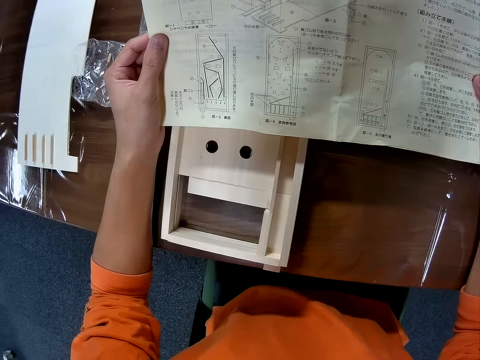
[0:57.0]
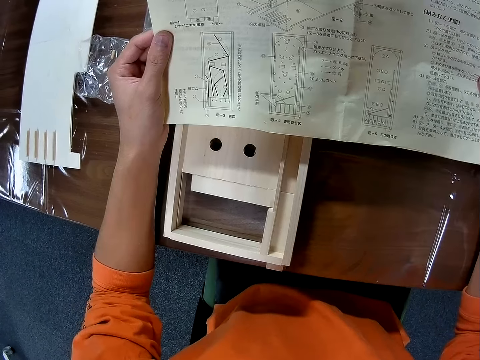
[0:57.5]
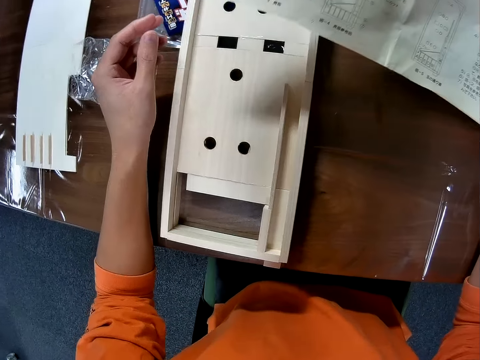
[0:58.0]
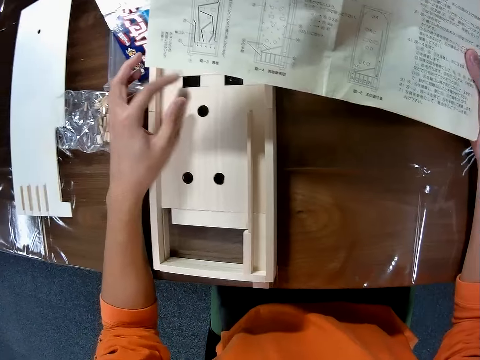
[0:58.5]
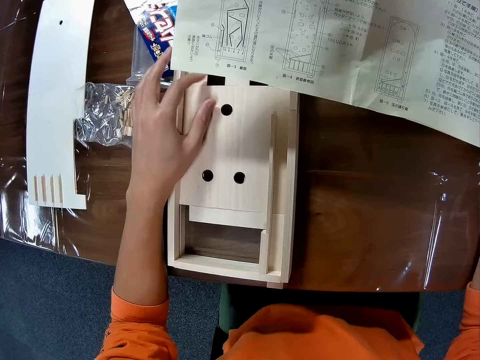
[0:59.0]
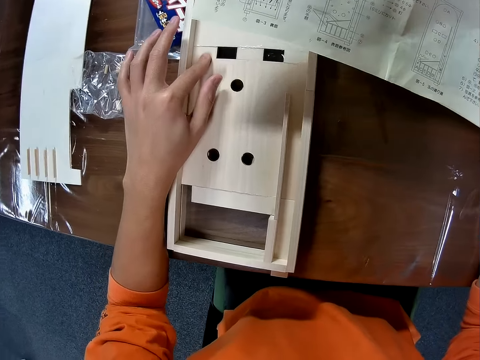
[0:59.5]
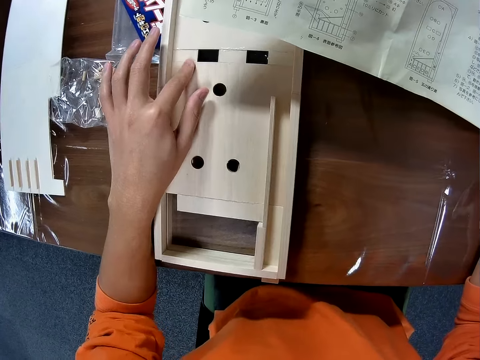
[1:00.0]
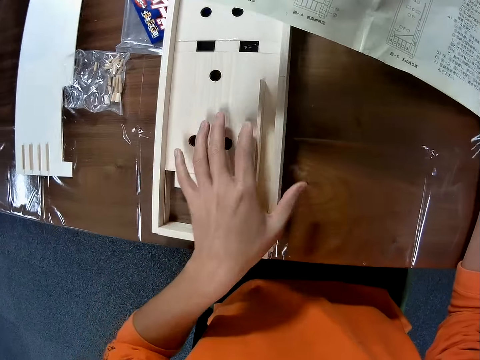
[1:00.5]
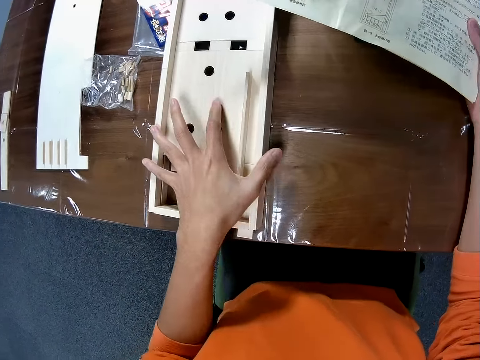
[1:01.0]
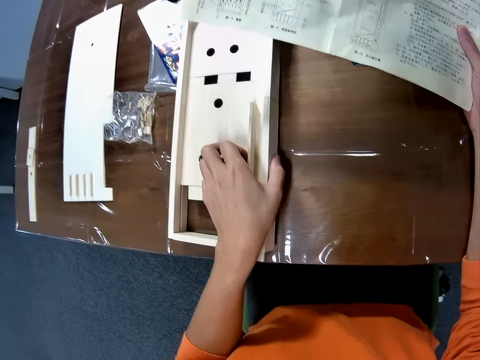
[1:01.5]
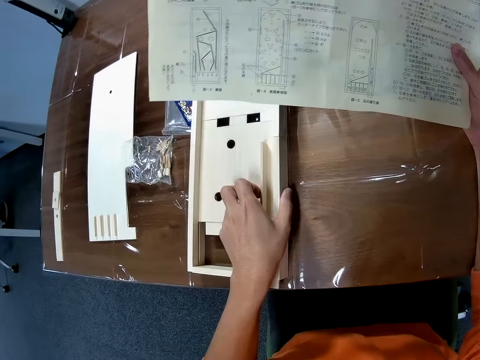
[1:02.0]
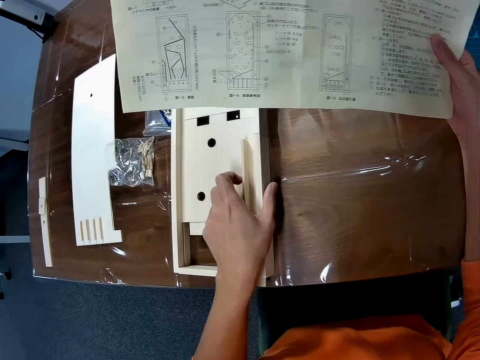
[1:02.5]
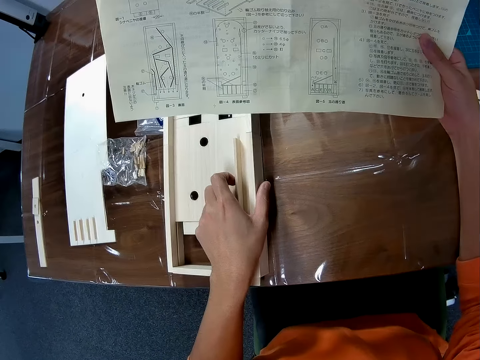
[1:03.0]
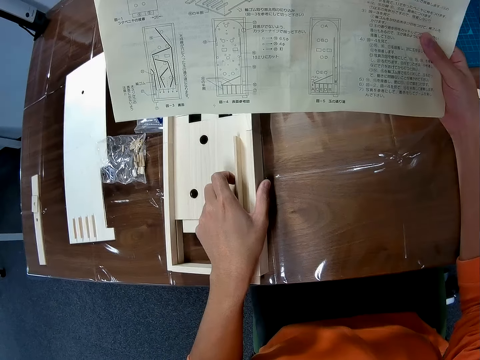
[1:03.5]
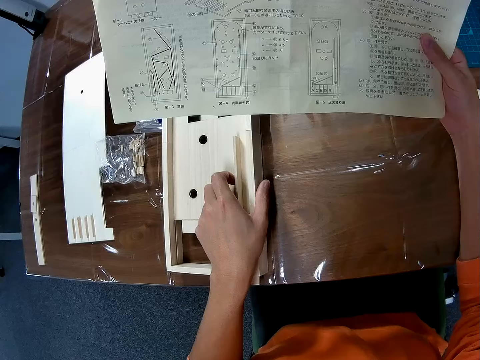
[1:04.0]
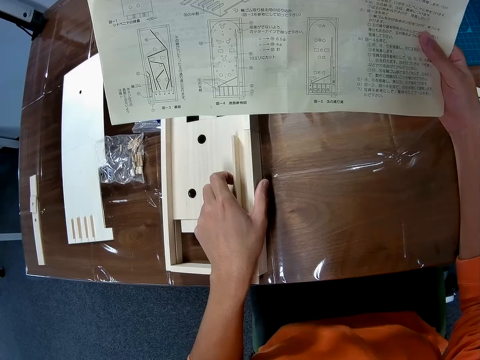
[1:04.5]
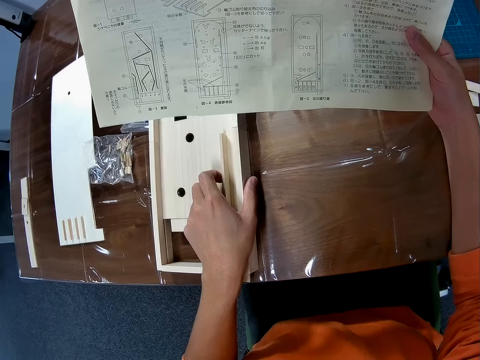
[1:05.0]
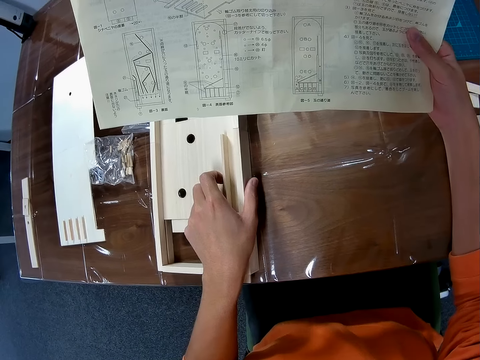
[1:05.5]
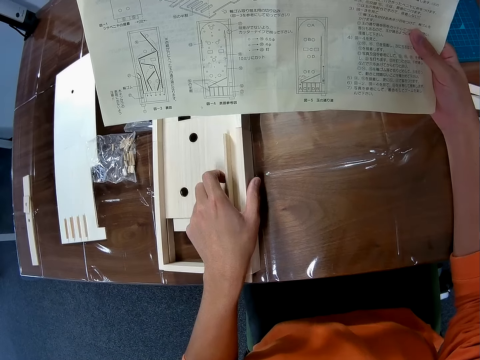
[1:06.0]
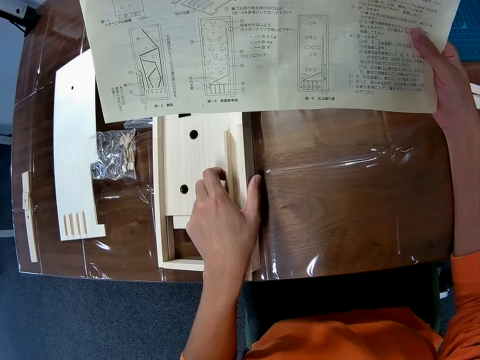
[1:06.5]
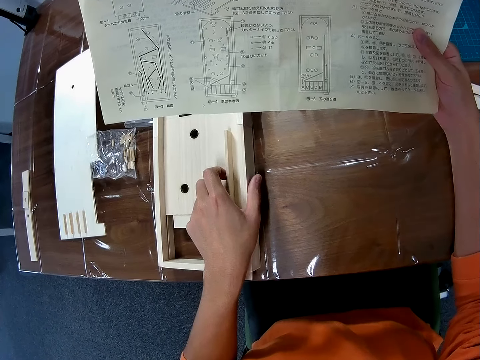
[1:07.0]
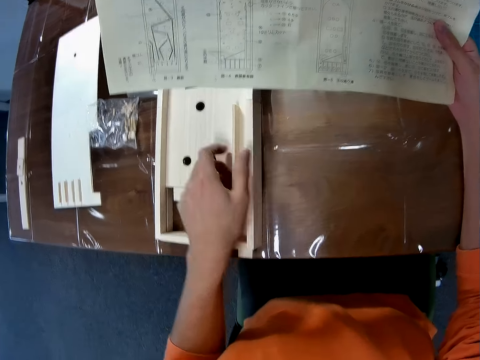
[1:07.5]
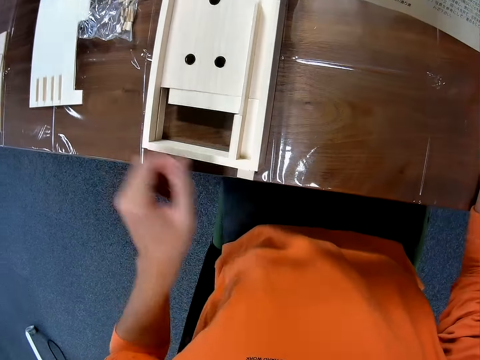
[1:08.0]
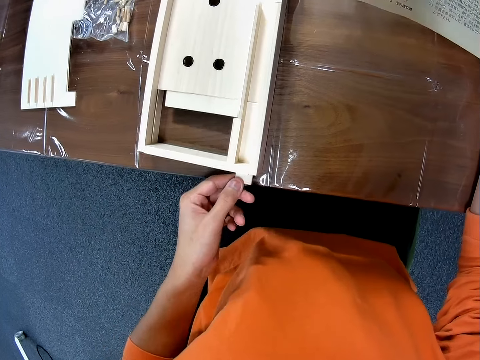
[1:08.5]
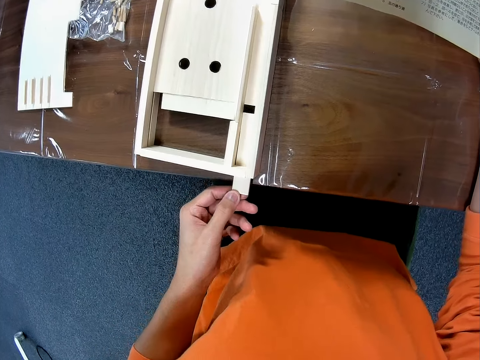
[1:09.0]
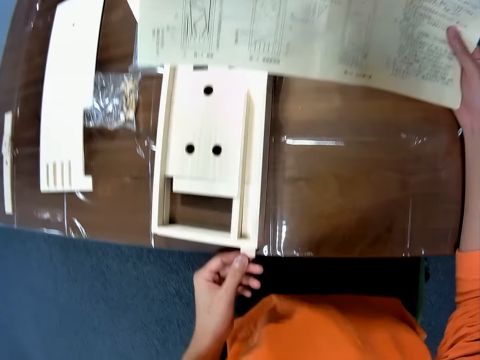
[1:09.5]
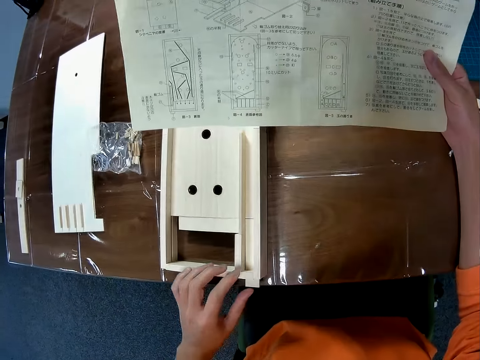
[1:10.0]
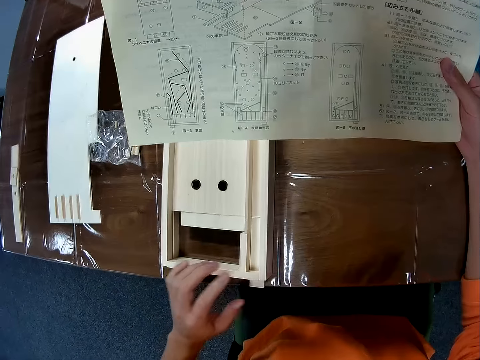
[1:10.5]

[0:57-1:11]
The camera wearer touches the wooden mechanical model on the table with his left hand. He moves the wooden mechanical model on the table with his left hand. He stares at the blueprint paper. He moves a piece of wood on the wooden mechanical model with his left hand.

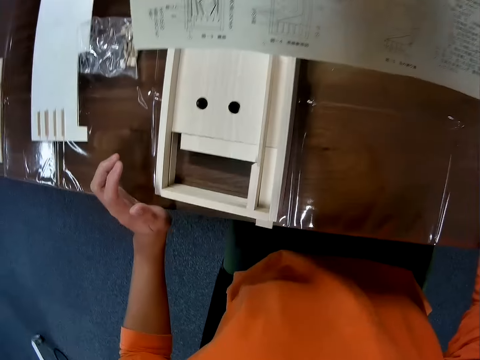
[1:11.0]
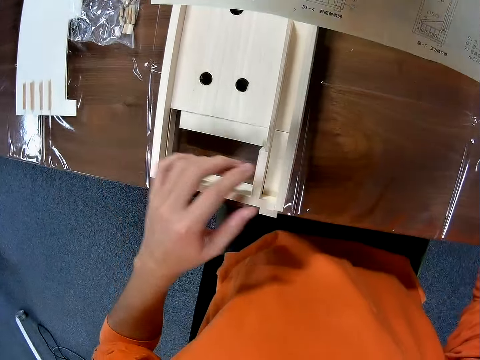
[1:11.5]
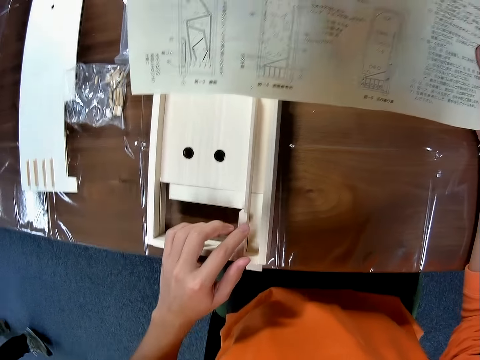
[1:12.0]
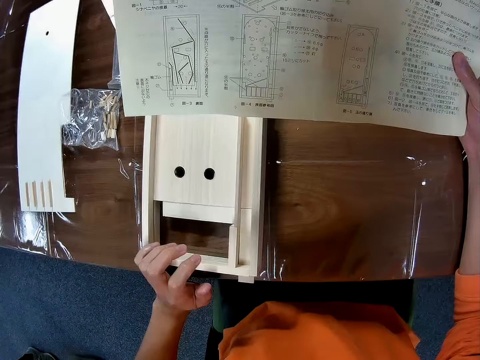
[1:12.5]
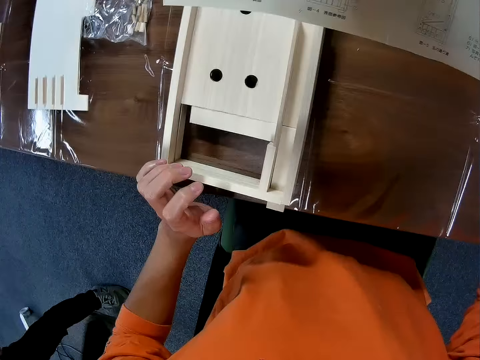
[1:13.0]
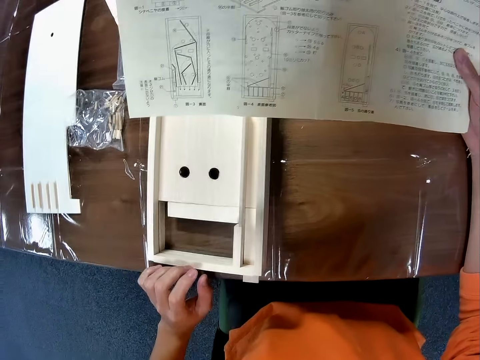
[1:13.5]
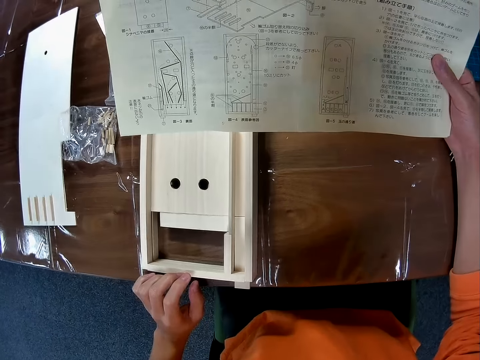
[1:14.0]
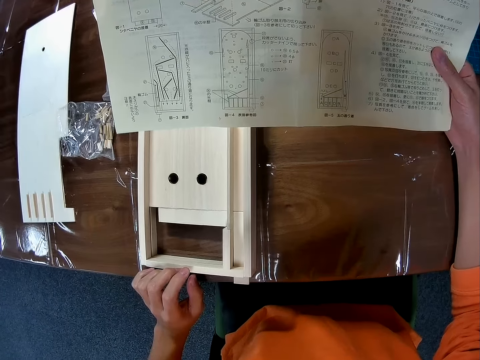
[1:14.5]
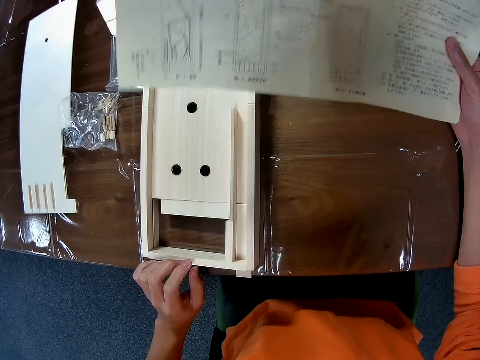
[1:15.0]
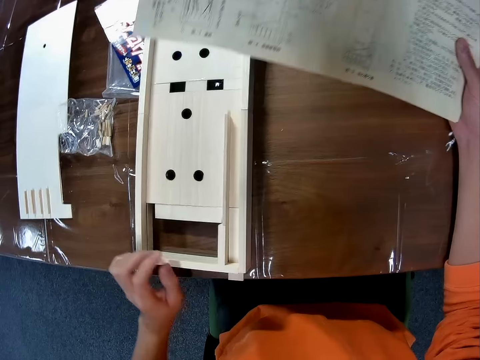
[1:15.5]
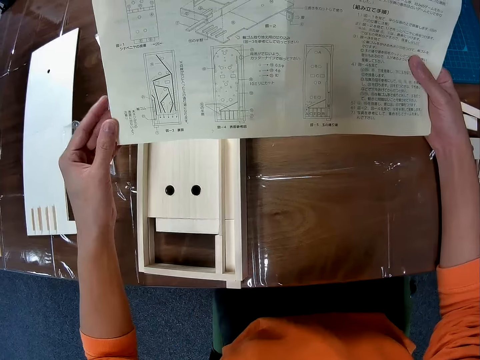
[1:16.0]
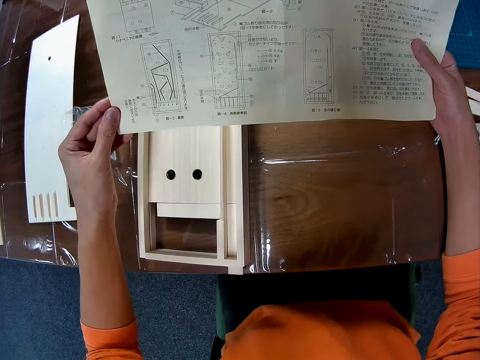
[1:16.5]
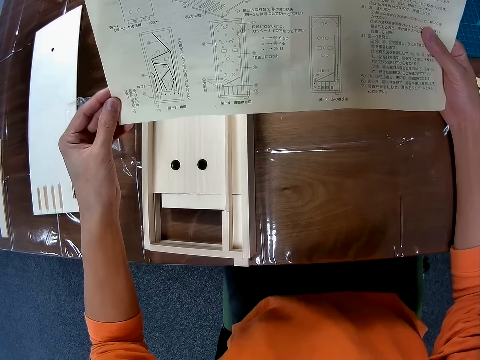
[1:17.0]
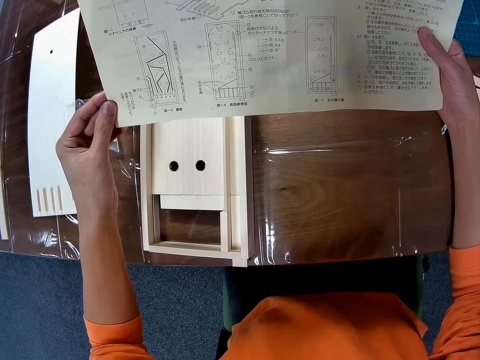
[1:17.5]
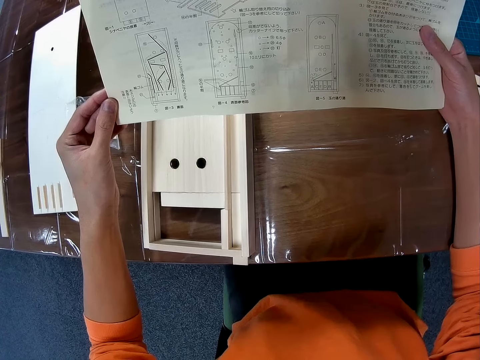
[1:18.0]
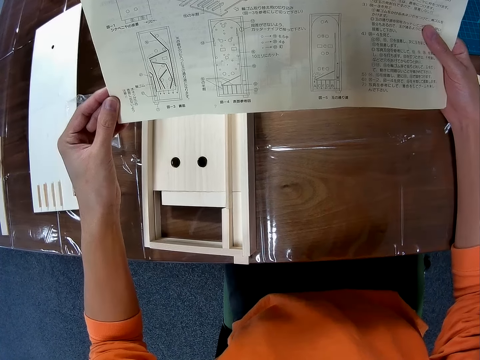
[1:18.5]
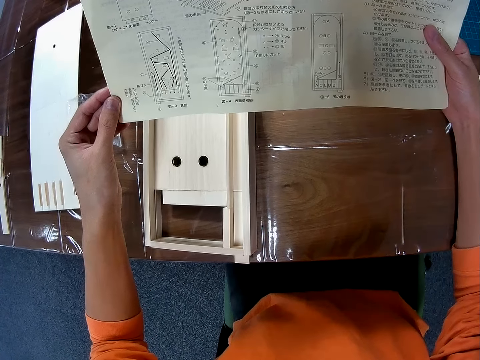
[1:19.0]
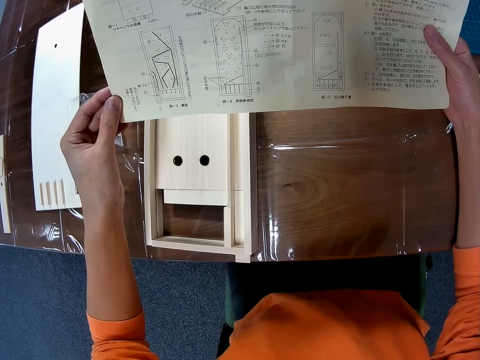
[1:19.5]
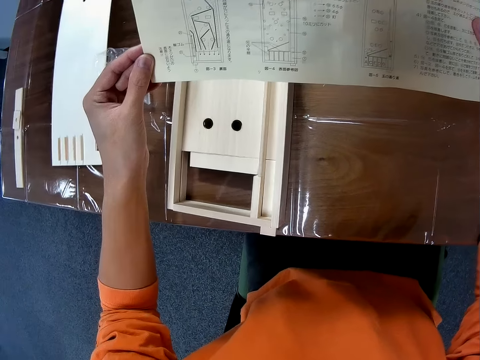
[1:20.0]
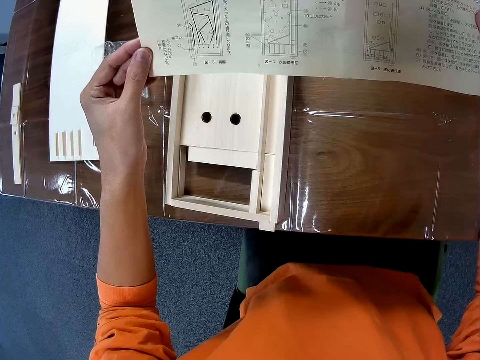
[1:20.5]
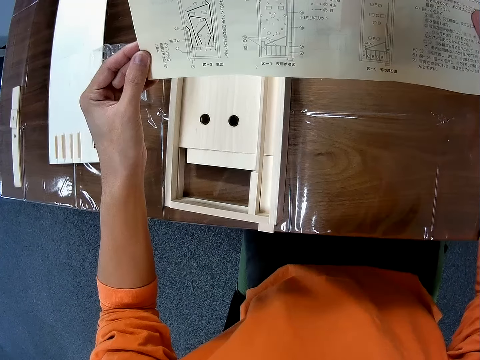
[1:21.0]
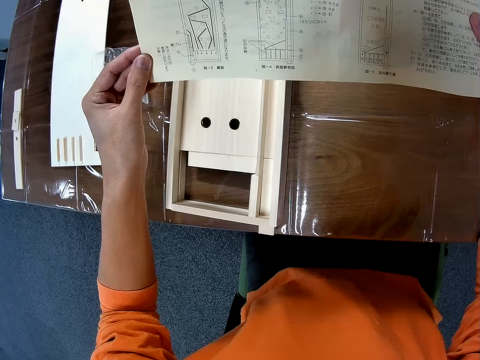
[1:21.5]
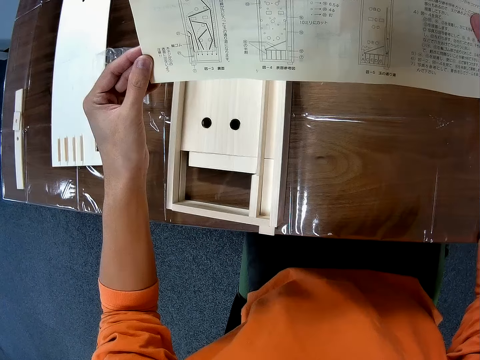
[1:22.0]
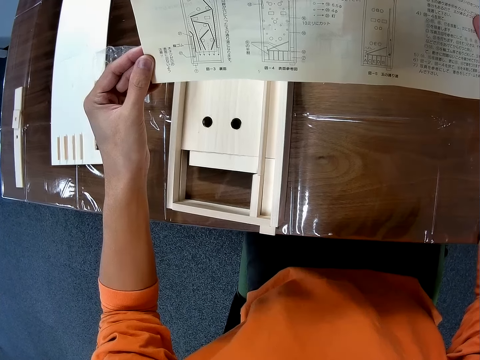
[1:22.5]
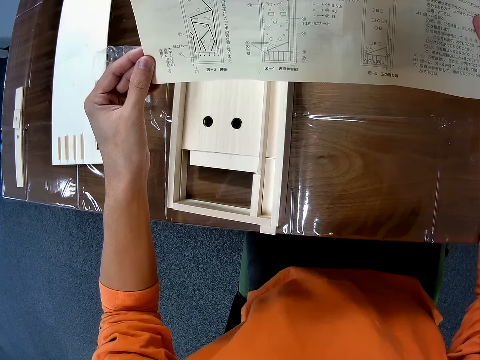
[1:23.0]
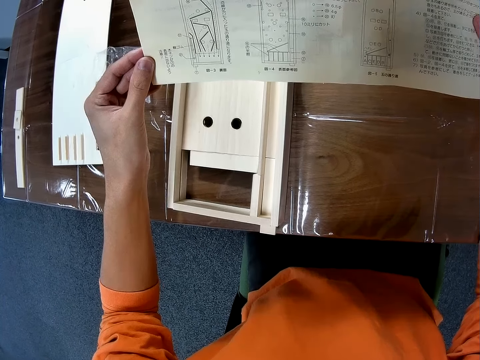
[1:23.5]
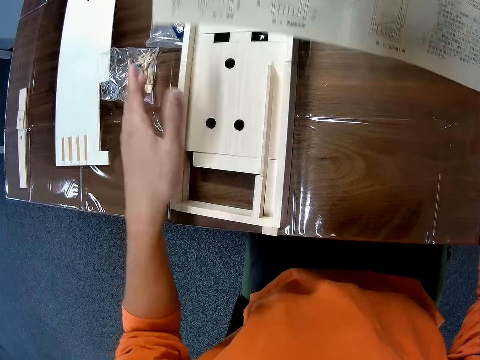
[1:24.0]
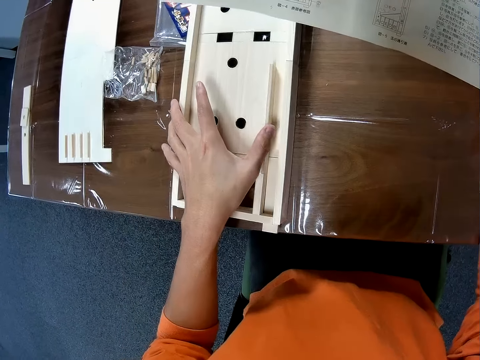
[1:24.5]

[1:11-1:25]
The camera wearer stares at the blueprint paper. He places his left hand on the wooden mechanical model on the table. A man passes by. The camera wearer stares at the blueprint paper. He stares at the blueprint paper again. He holds the blueprint paper with both hands.
